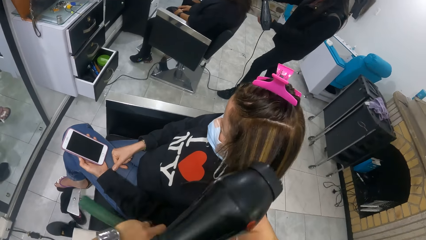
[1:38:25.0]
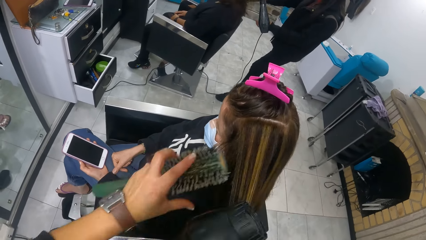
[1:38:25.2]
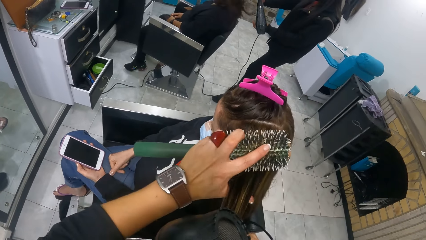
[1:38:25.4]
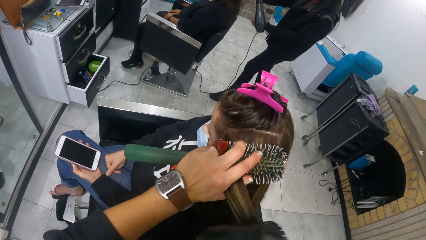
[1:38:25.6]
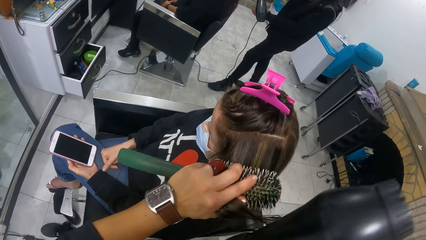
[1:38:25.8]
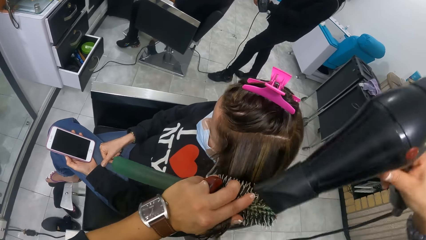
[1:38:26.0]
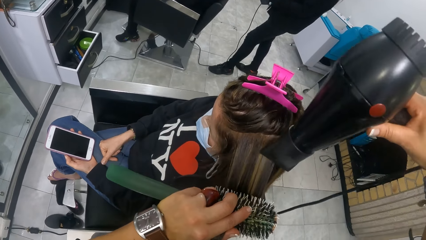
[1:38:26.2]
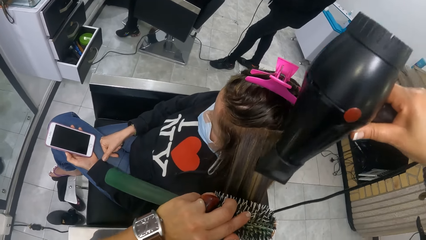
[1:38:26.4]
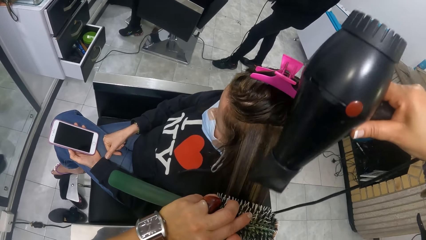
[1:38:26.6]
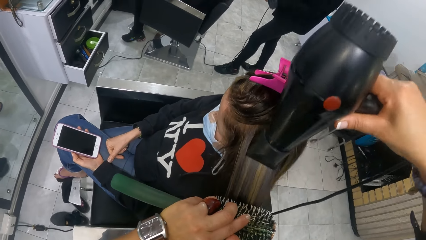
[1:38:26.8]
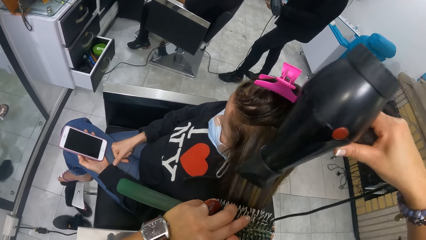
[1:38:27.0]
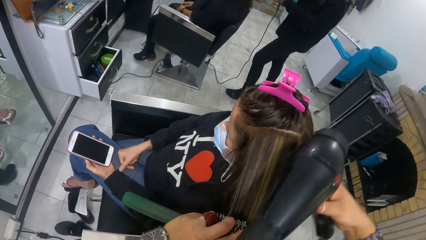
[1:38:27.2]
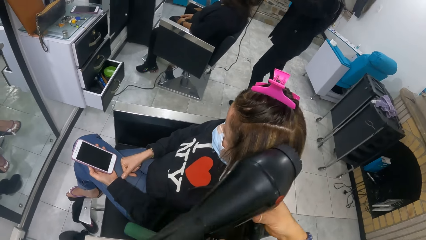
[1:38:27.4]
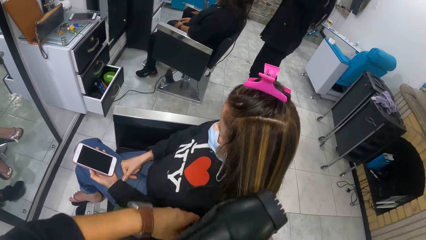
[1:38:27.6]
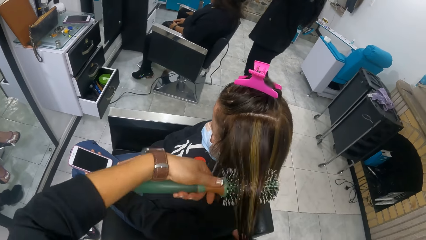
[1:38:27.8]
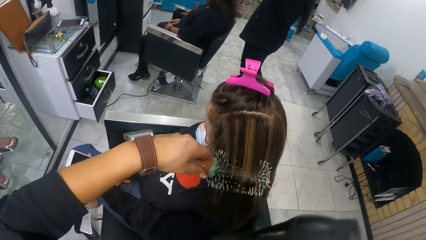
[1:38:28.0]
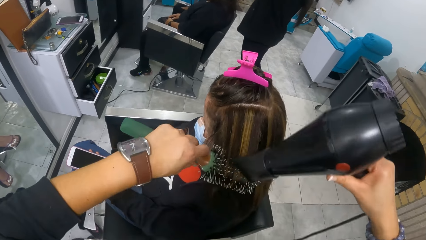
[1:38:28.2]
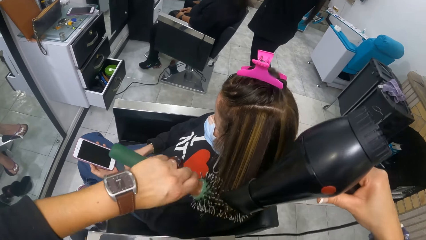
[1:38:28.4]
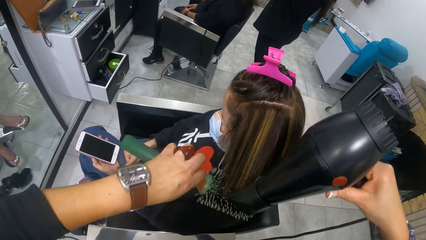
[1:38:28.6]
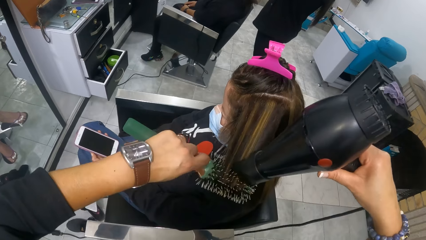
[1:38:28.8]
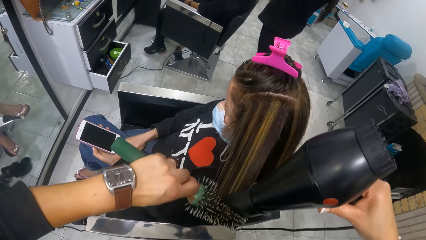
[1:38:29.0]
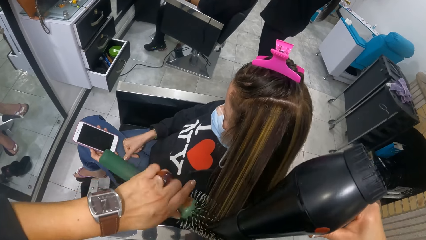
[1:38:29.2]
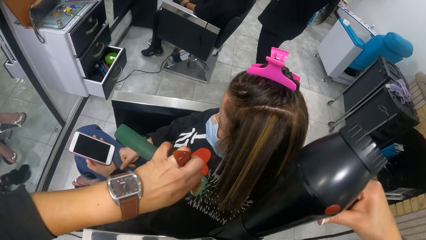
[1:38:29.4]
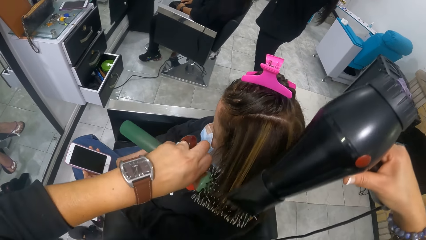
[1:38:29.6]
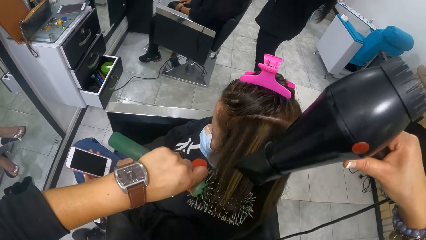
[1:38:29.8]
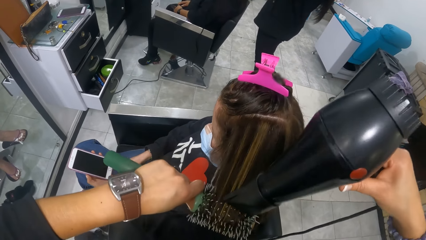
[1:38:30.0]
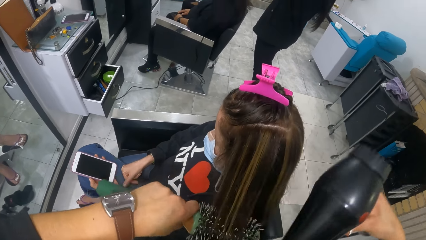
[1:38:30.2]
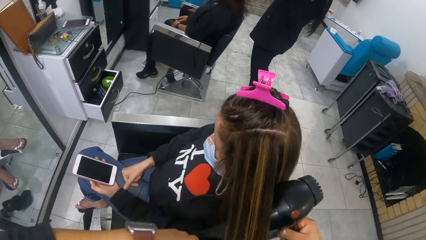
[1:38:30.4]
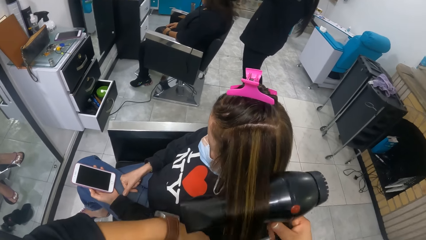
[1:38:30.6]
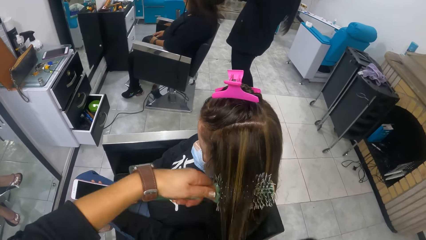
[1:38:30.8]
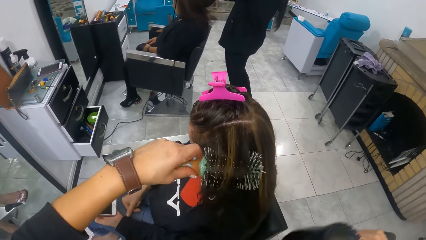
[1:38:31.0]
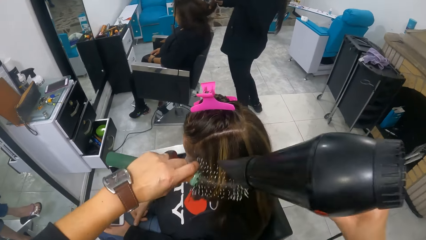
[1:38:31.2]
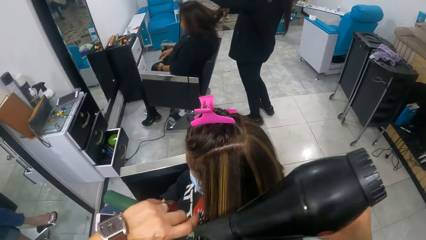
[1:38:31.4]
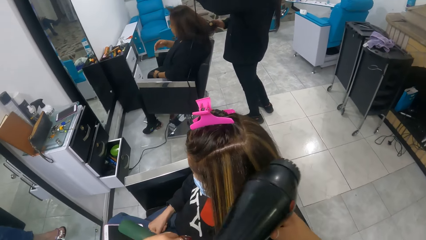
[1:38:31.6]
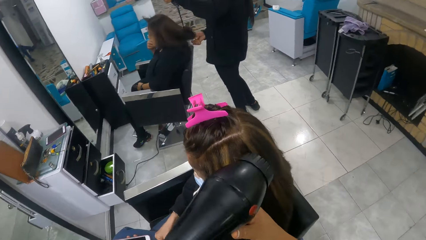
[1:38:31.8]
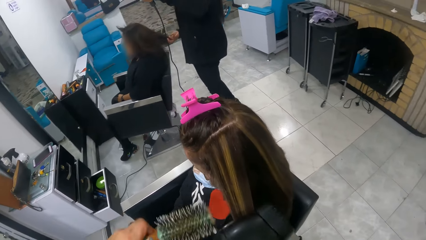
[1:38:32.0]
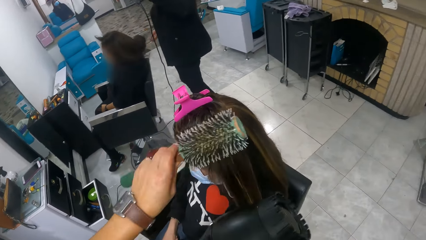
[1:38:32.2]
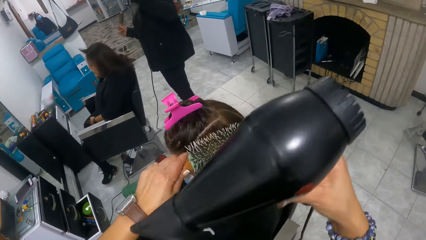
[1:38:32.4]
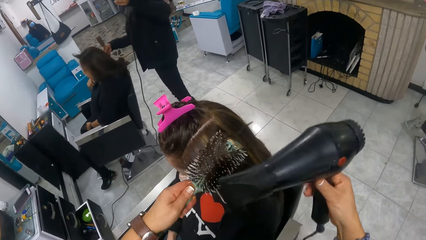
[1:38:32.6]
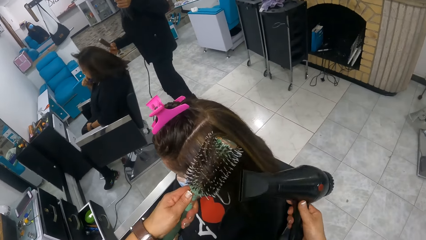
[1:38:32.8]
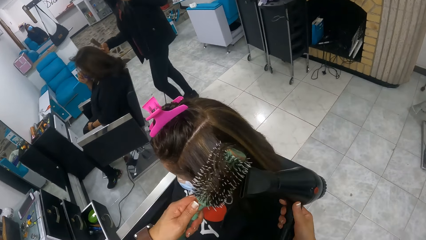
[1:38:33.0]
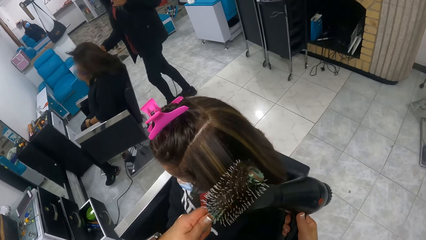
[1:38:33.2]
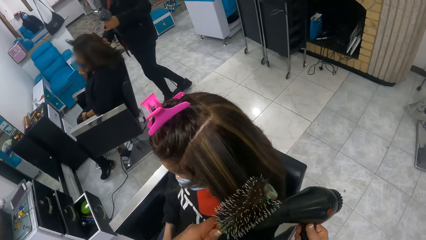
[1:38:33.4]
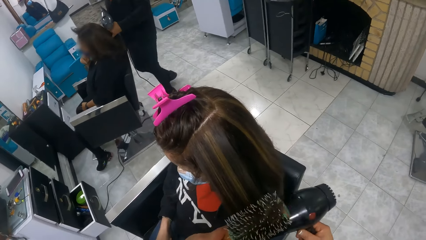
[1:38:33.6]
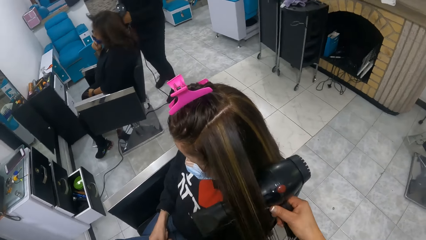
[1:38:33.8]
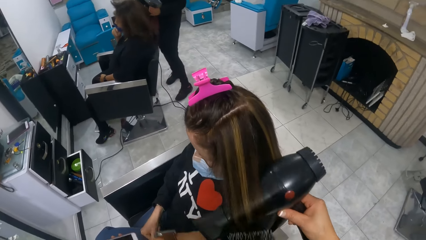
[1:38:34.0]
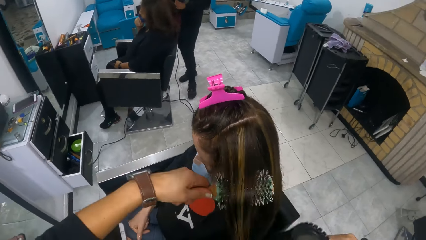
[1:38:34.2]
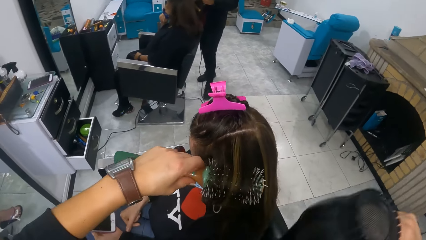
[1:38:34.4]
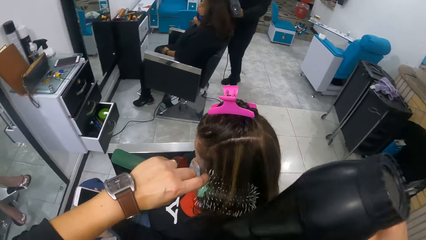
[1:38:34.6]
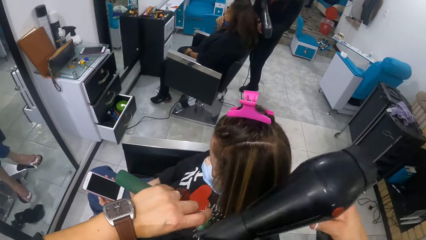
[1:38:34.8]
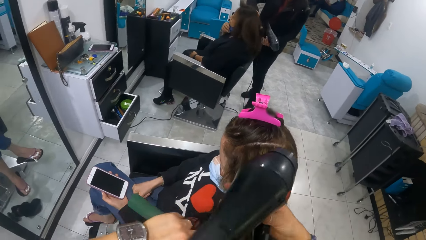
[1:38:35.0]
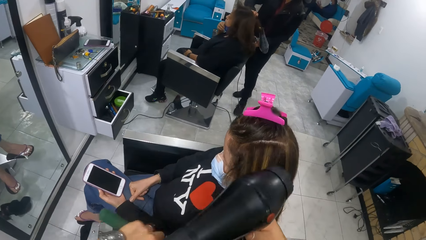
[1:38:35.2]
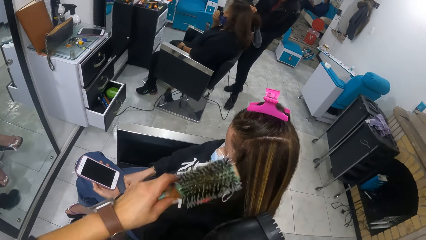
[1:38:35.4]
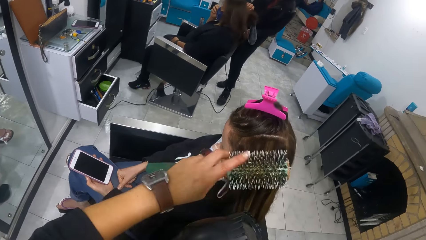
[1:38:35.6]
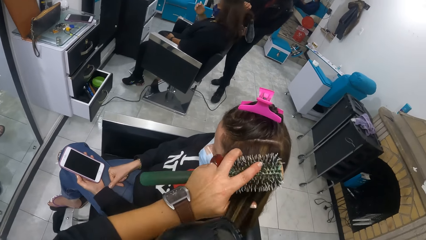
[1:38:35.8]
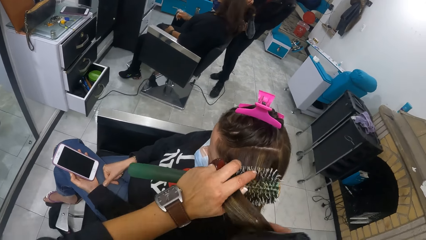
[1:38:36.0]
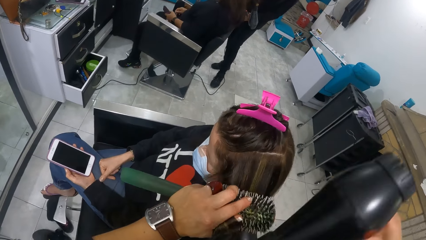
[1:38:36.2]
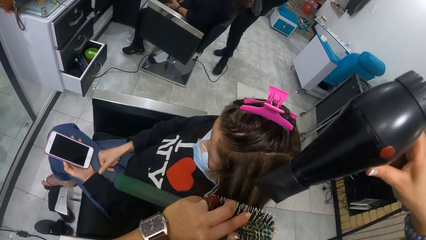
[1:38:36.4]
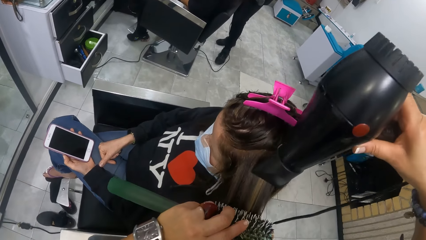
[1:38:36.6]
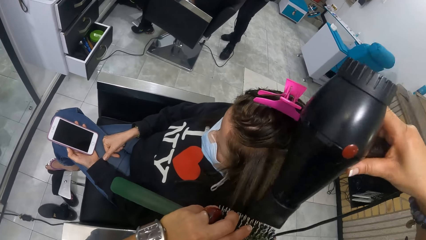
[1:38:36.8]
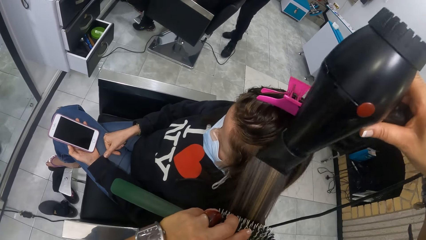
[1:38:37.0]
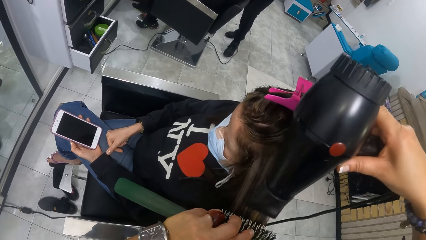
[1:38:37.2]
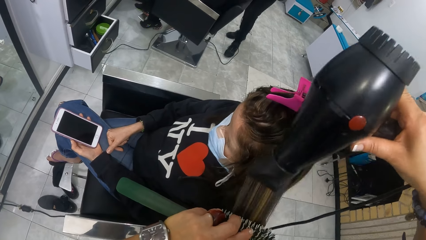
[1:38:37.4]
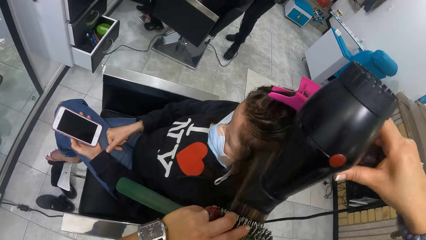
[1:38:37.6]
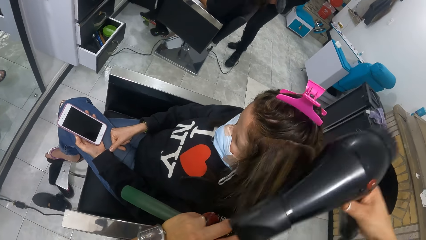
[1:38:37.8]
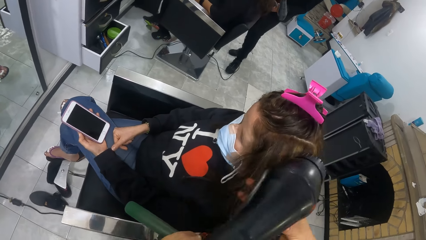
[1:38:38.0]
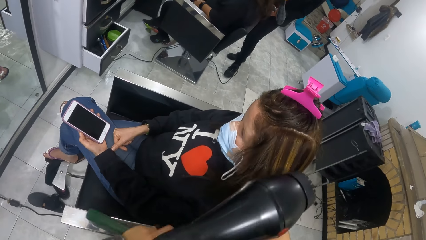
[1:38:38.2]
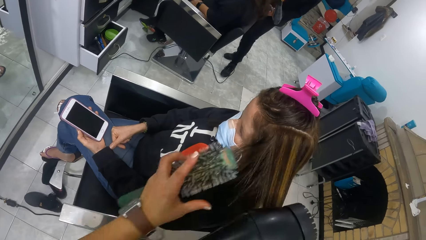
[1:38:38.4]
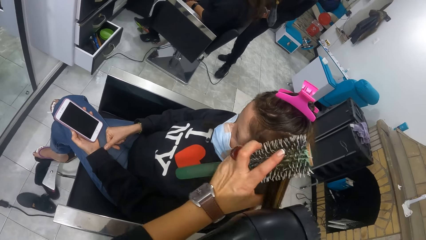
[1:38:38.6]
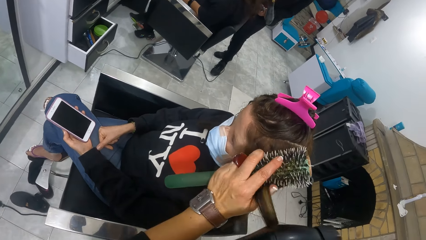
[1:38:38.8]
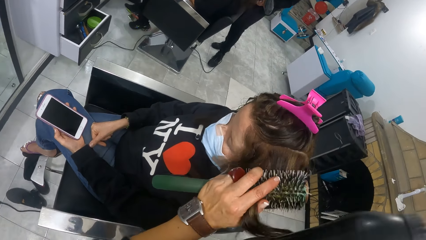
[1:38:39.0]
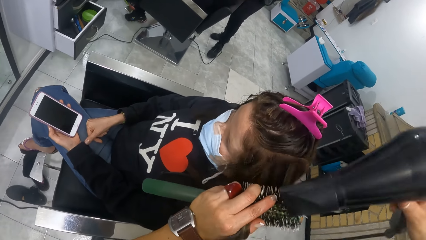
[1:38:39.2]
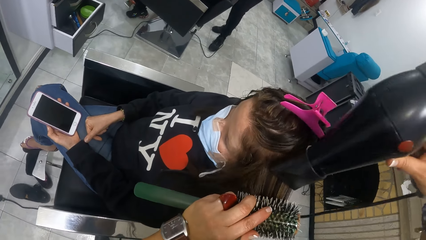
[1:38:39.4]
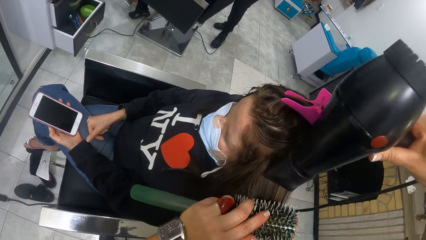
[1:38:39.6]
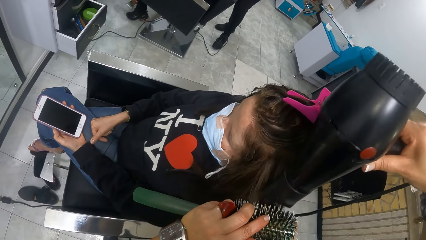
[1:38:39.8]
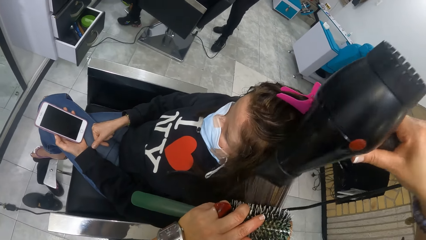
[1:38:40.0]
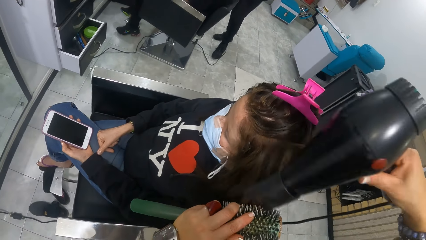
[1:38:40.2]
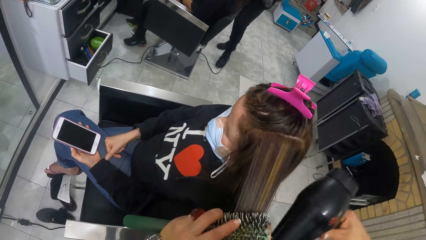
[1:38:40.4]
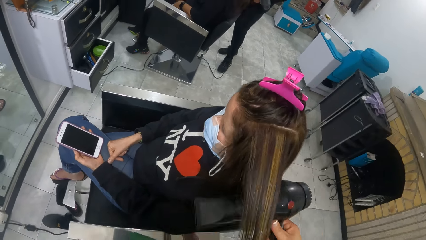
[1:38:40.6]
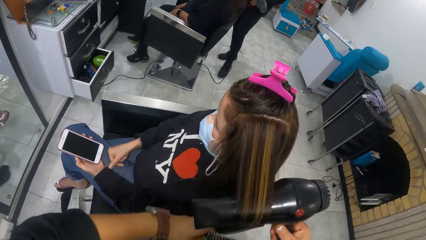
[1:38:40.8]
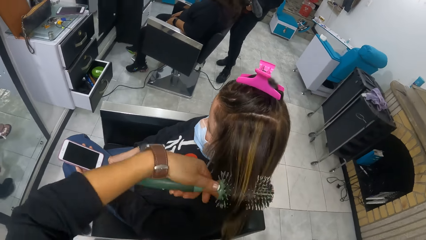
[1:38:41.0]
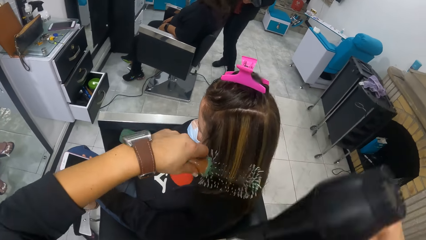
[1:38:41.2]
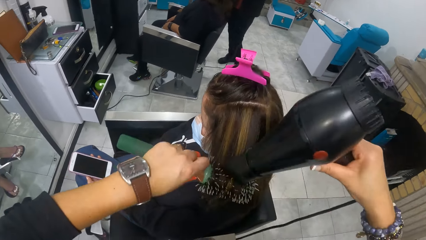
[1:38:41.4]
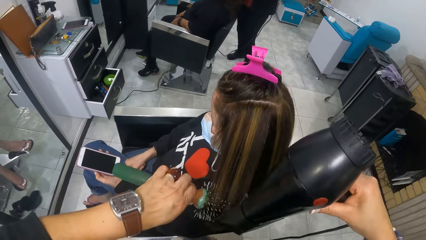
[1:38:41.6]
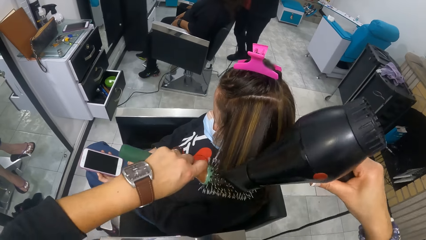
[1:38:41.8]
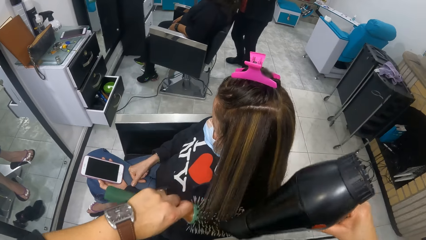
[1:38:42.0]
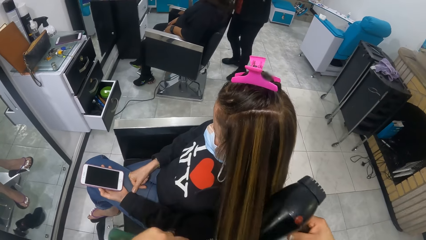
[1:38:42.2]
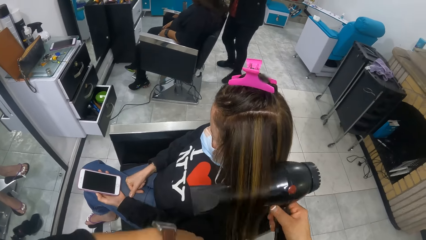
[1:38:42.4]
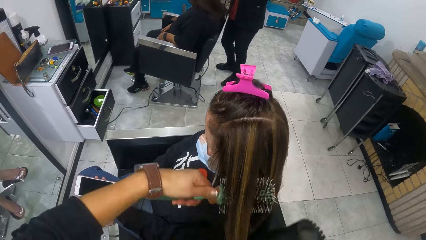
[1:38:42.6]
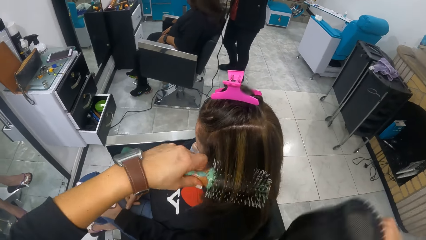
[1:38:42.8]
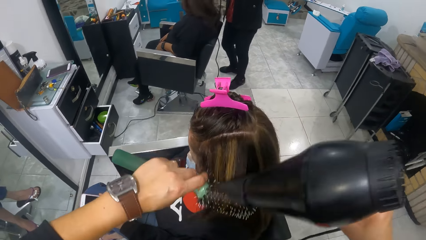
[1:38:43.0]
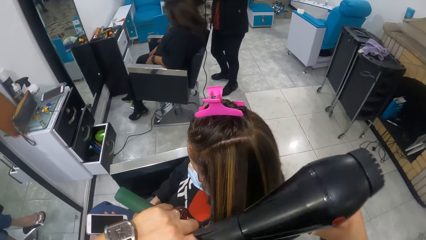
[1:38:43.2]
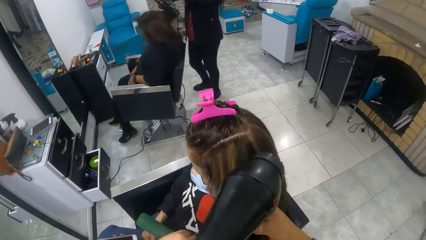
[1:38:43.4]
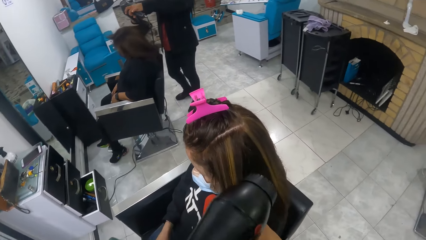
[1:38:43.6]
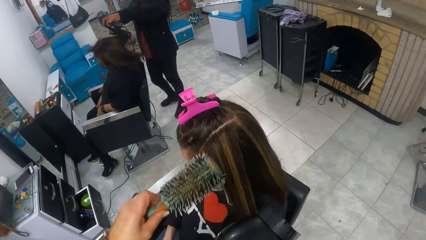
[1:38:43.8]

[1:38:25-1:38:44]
The camera wearer combs a woman's hair. She blow-dries the woman's hair. She rolls the woman's hair around the comb. She blow-dries the woman's hair. She rolls the woman's hair around the comb. She blow-dries the woman's hair. Another woman touches her face with her right hand. The camera wearer rolls the first woman's hair around the comb. The other woman wears a nose mask on her face with her right hand. The camera wearer dries the first woman's hair with a hair dryer in her right hand and a curler in her left hand. She combs the first woman's hair. She blow-dries the first woman's hair. She rolls the first woman's hair around the comb.
